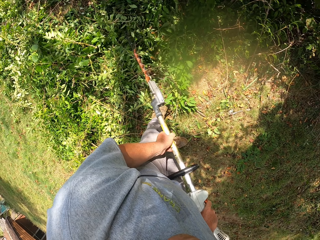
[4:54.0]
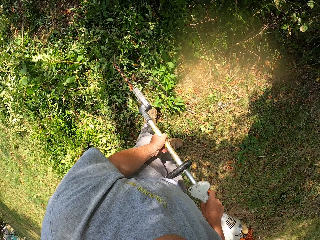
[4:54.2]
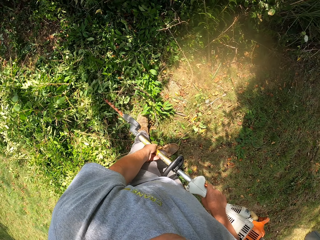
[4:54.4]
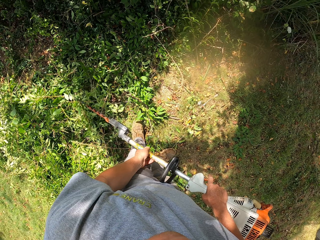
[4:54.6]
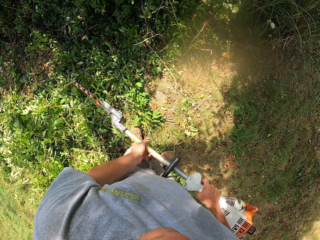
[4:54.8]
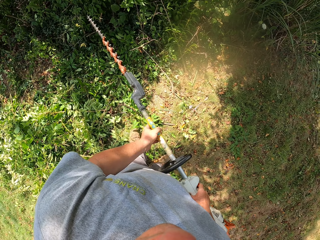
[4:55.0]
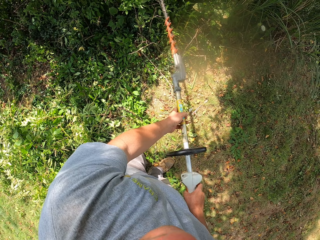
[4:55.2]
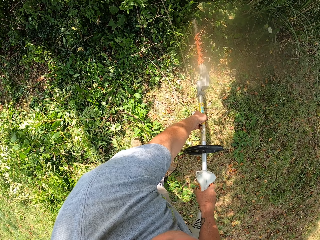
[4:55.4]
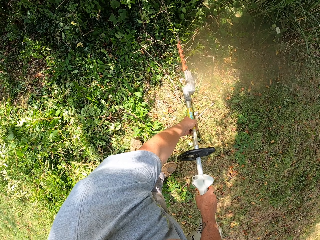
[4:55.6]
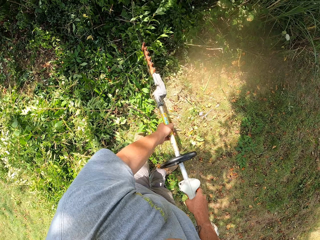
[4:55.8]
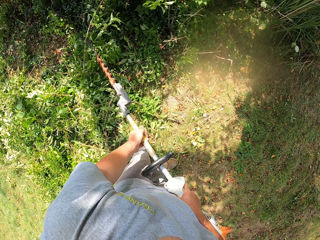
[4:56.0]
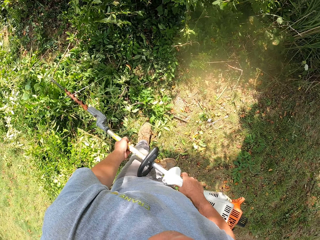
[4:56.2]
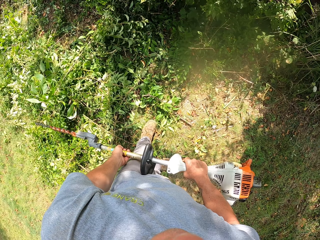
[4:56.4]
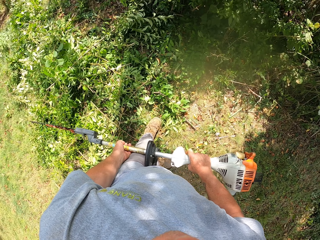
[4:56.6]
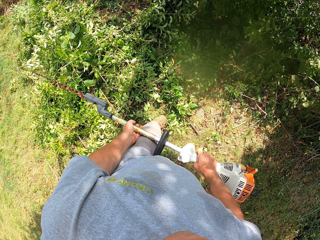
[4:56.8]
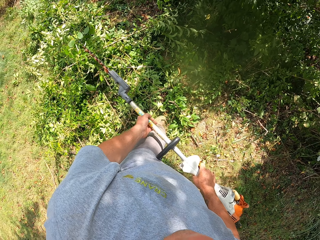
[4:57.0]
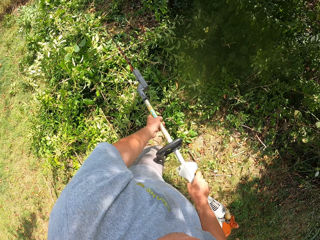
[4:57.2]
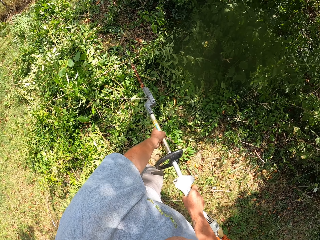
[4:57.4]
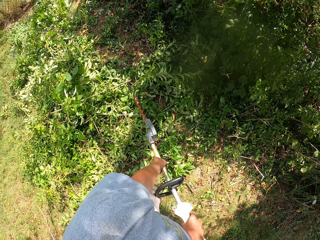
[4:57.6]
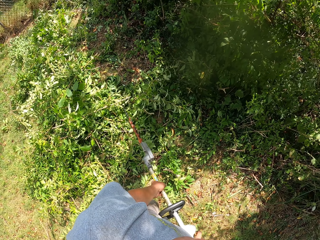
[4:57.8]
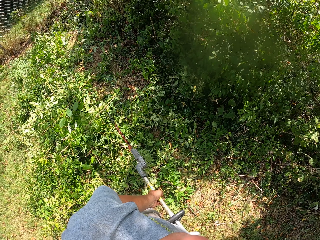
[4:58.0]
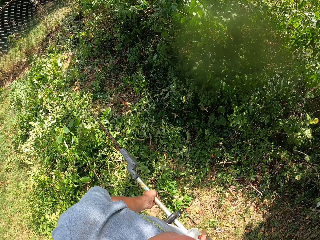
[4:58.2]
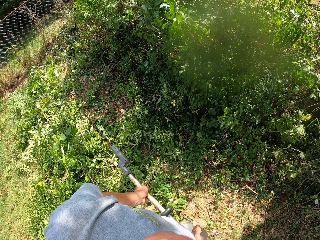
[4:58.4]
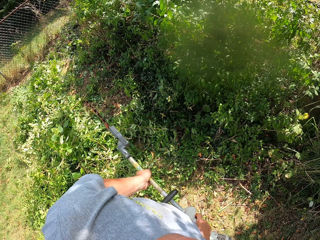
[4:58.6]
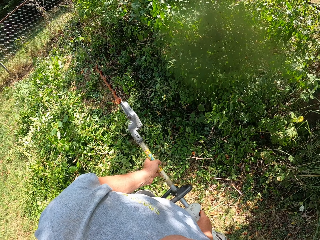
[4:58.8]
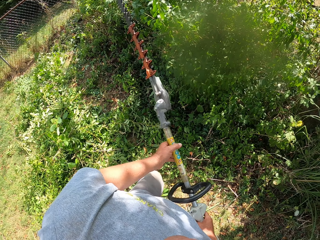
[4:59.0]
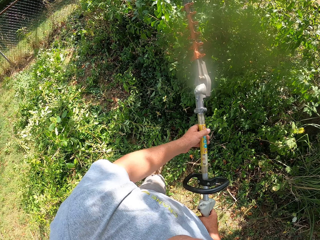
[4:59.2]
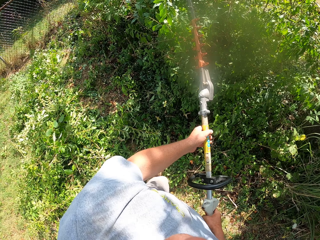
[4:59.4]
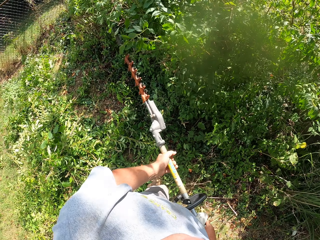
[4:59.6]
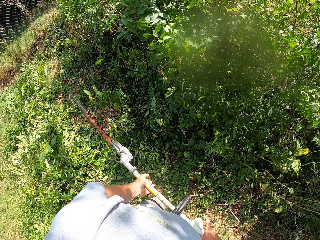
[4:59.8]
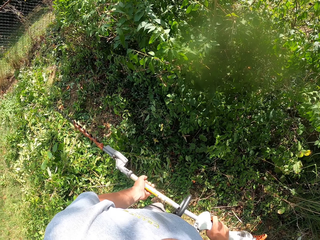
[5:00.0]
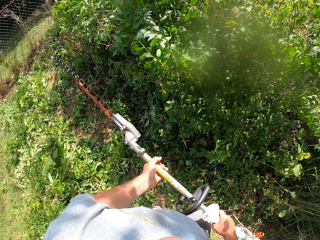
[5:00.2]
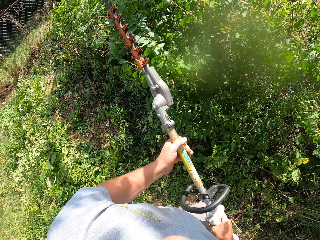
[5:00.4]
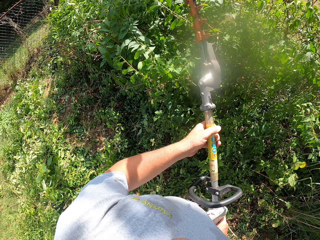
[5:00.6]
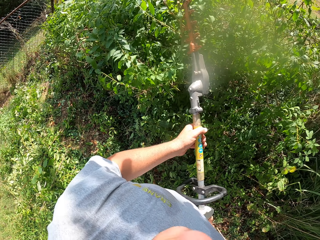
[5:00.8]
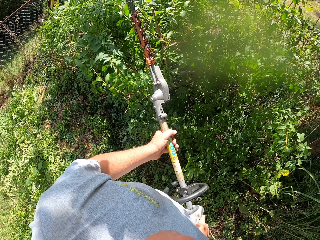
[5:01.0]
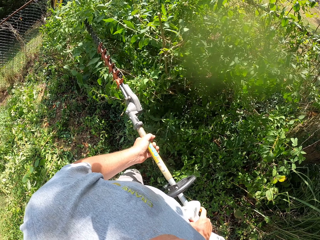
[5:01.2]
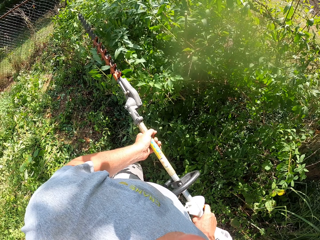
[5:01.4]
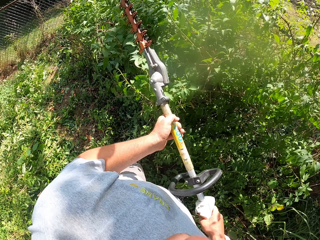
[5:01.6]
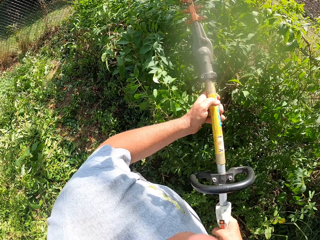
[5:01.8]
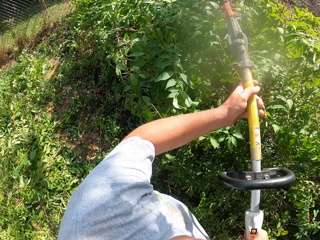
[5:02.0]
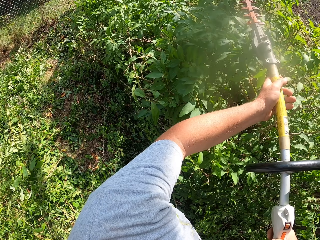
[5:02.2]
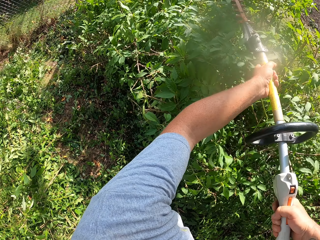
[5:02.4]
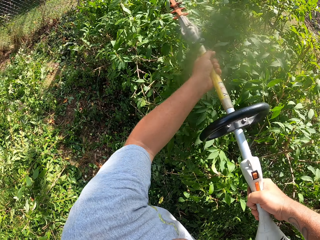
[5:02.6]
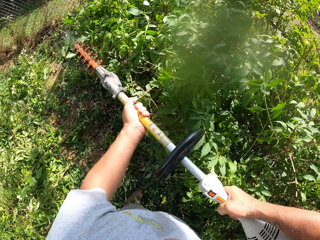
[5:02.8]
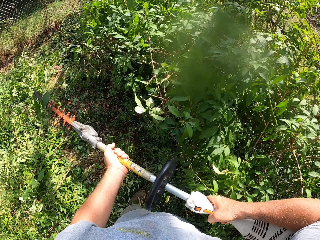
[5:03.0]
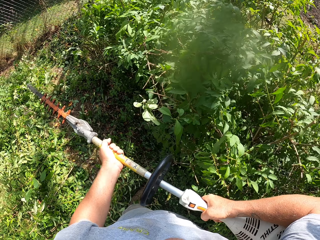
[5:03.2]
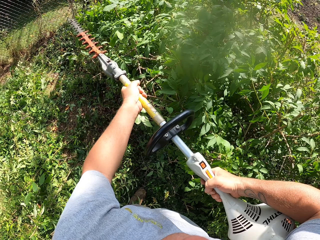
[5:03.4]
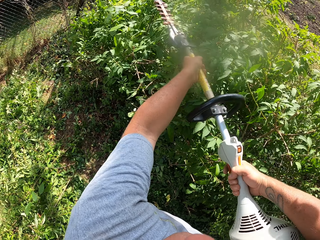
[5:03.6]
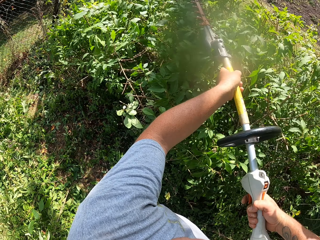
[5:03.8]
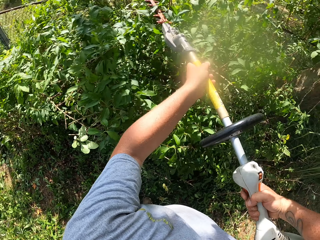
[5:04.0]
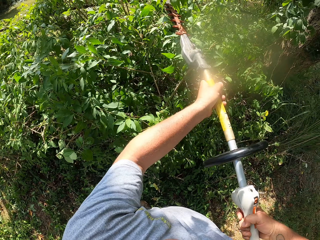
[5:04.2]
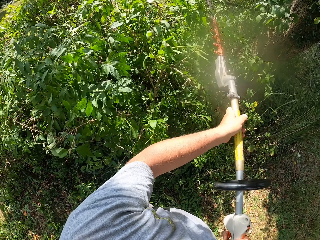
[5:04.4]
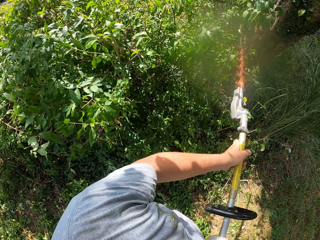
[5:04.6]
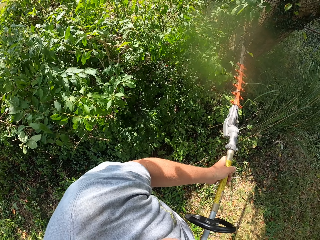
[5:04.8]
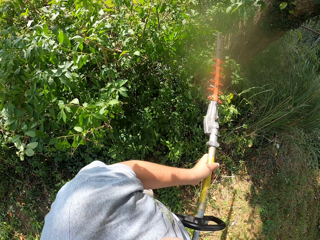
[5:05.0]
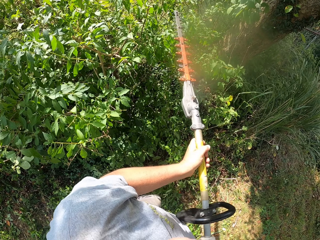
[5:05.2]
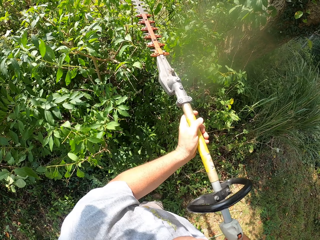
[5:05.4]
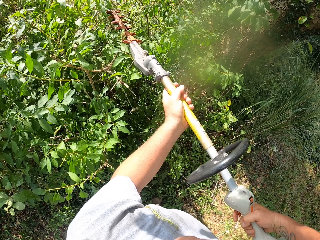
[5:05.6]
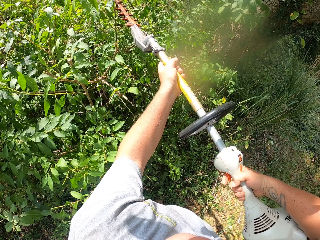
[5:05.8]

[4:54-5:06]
The camera wearer trims the plant. They trim the fence.

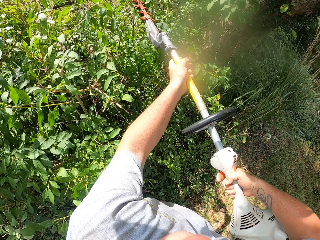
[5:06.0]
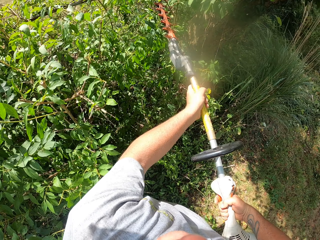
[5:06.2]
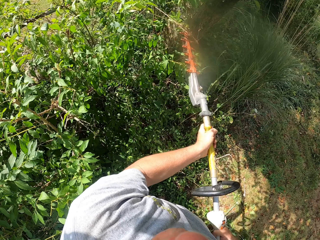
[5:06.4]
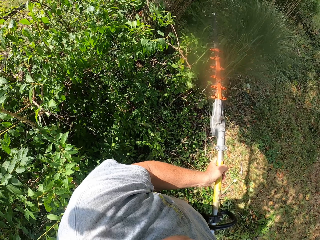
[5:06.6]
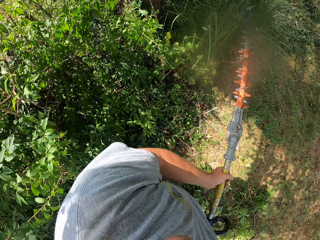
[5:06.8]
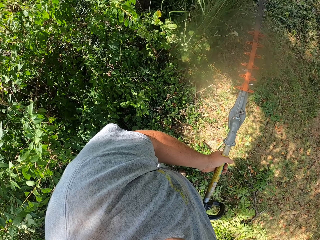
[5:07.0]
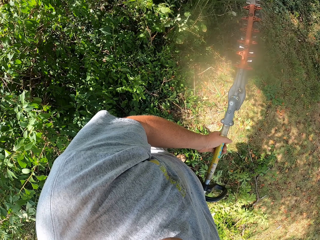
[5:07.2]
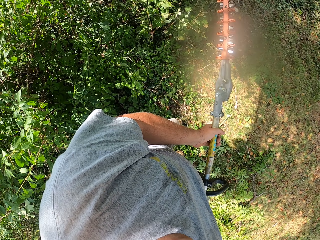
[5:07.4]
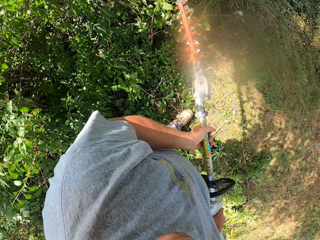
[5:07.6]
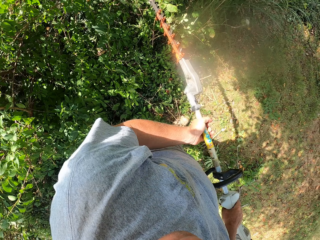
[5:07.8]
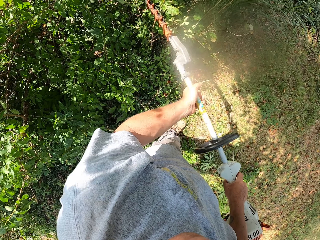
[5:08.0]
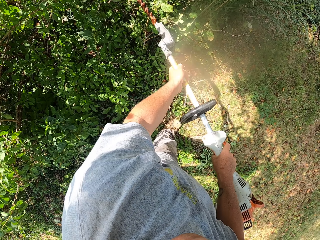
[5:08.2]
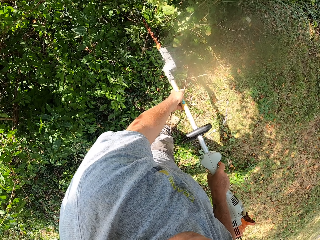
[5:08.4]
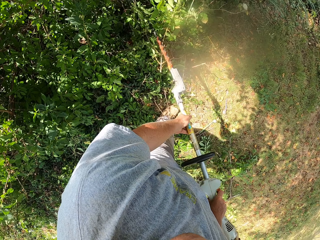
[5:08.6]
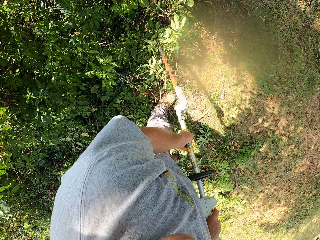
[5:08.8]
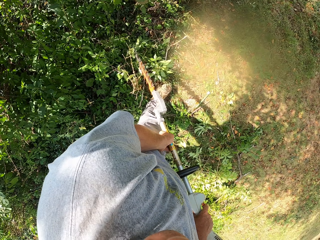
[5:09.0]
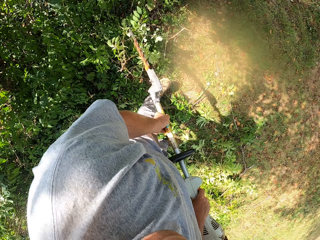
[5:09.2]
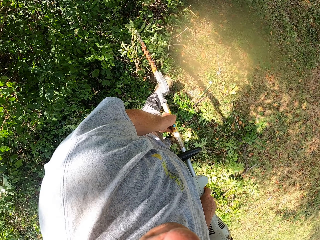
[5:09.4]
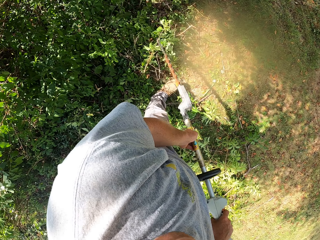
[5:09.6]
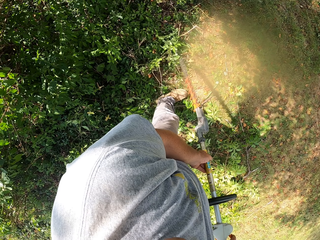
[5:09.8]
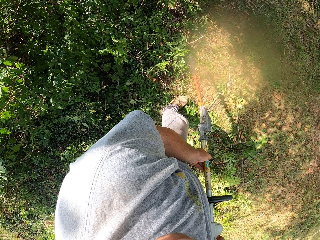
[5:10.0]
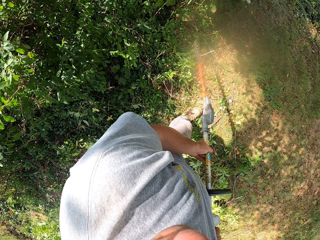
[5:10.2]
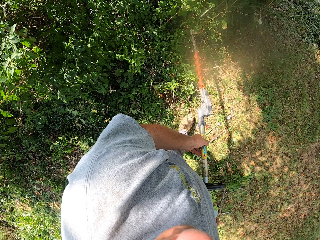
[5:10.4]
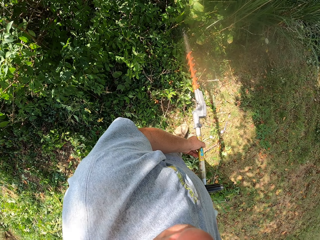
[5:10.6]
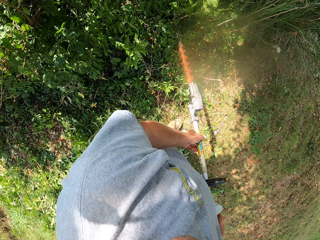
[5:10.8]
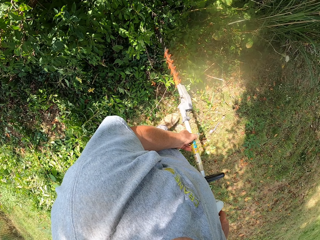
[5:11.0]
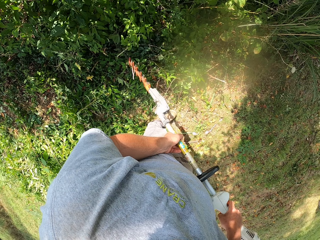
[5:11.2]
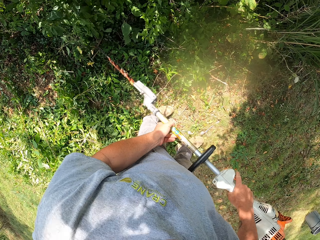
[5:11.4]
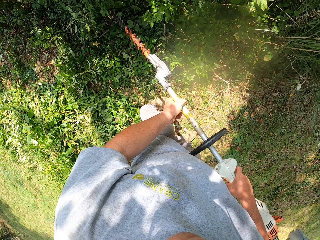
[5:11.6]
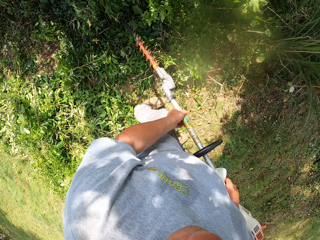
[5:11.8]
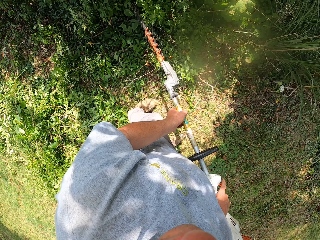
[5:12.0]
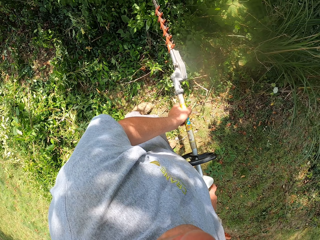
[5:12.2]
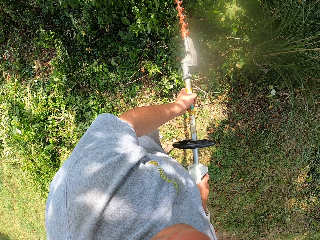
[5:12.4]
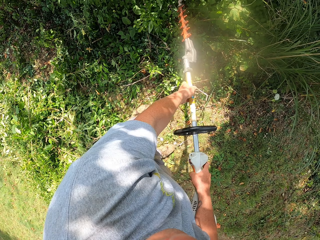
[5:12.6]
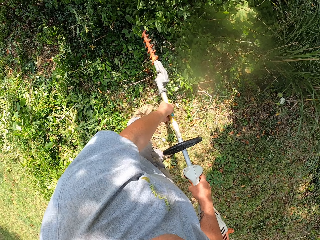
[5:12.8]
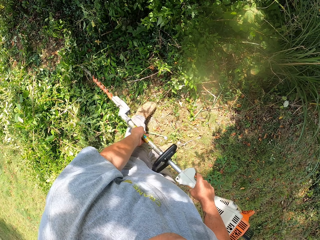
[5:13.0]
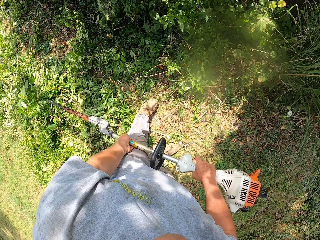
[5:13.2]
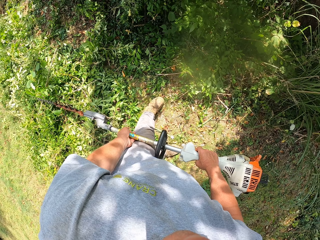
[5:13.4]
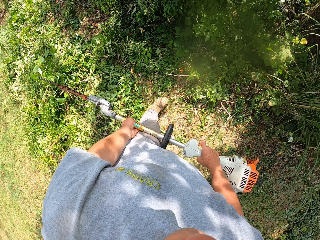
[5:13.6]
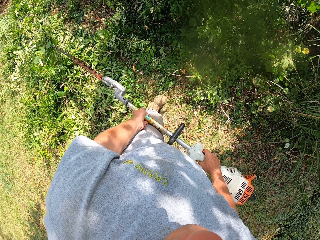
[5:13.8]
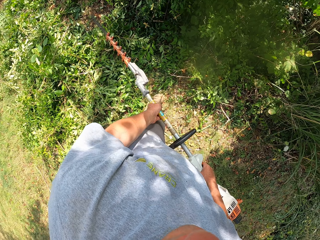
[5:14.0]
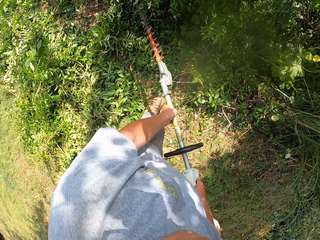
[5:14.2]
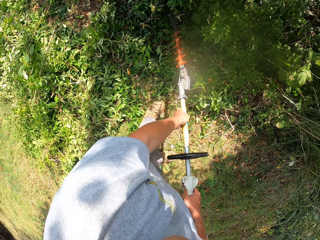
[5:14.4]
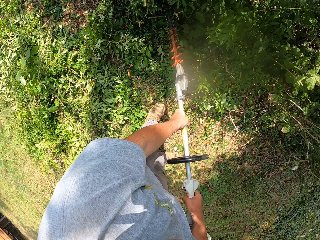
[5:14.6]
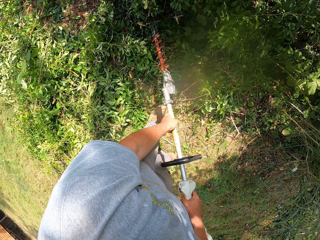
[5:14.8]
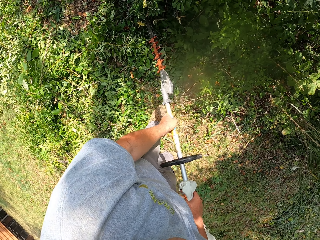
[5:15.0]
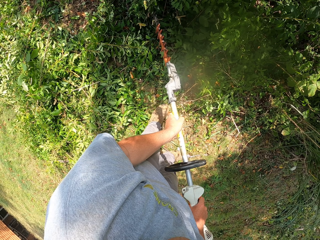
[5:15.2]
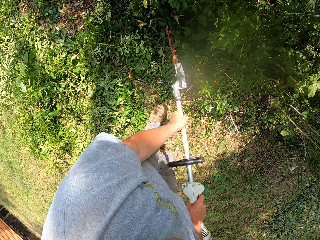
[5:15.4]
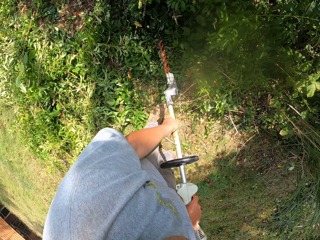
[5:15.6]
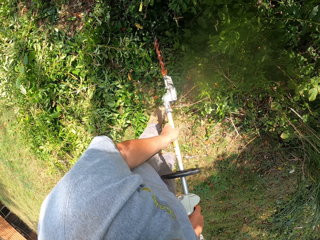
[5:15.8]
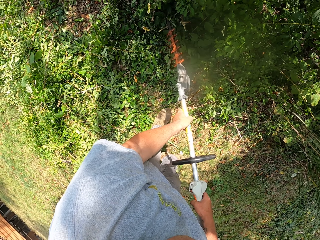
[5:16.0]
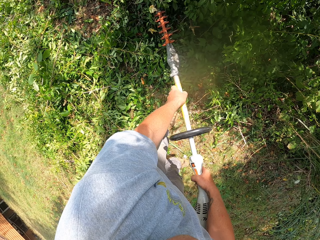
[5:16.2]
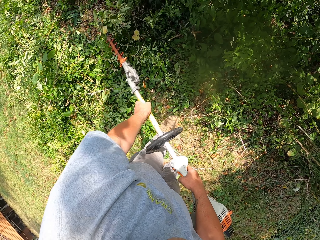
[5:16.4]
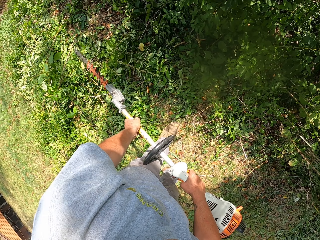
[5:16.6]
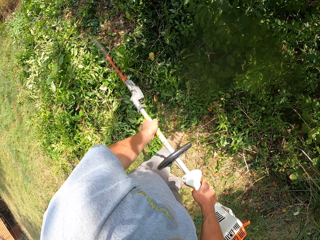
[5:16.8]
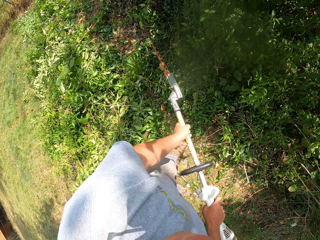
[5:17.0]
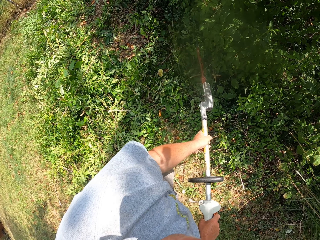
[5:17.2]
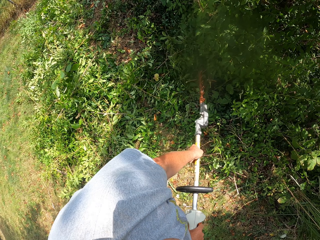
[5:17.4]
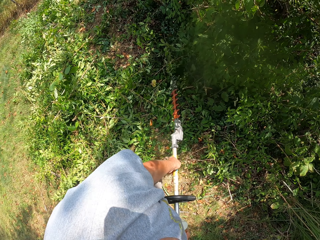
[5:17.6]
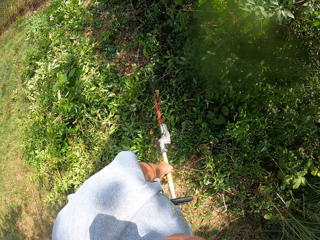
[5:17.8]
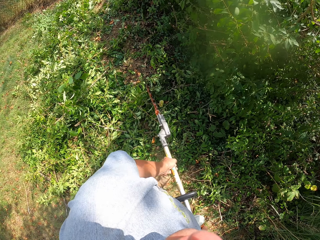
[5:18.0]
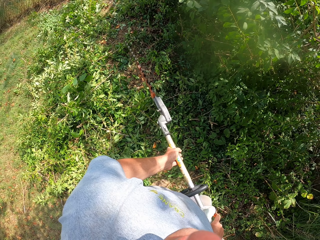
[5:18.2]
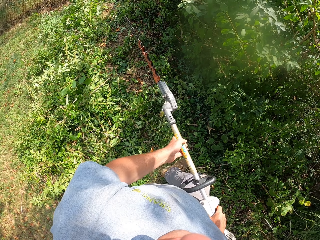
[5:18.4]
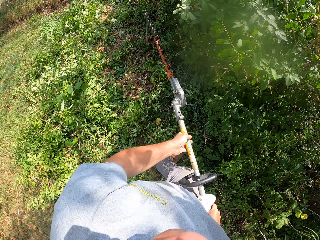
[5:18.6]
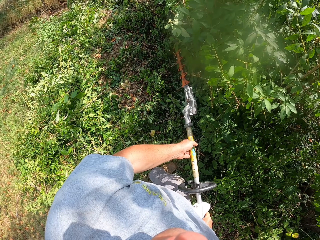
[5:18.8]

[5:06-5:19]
The camera wearer looks around. They trim the plant.
